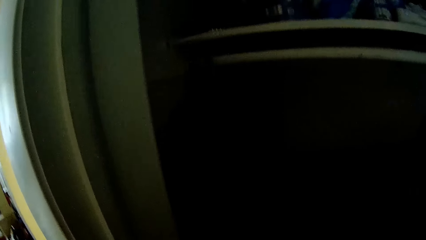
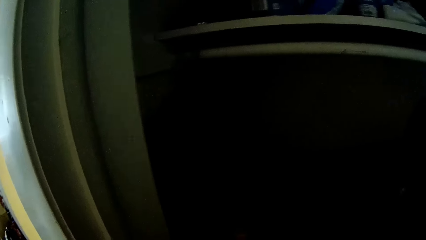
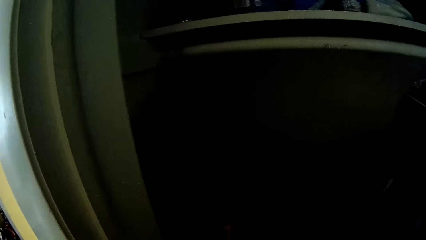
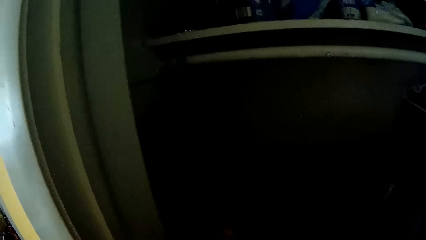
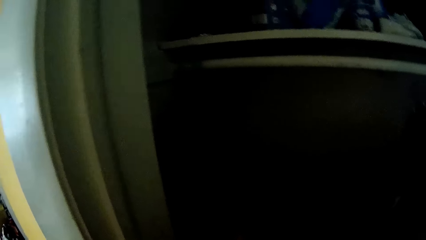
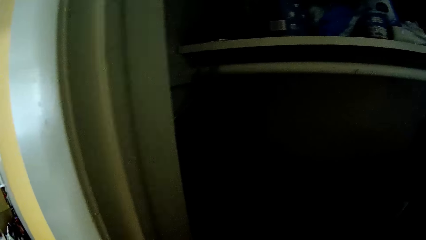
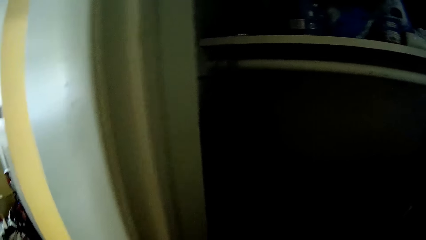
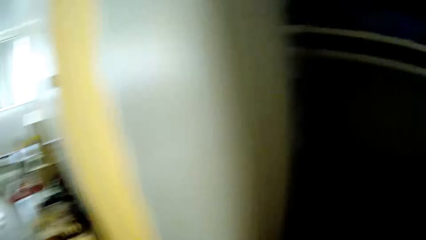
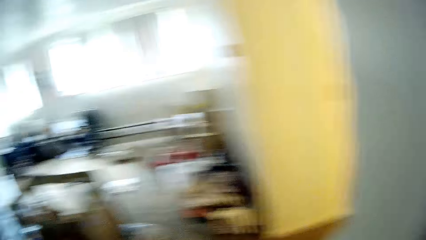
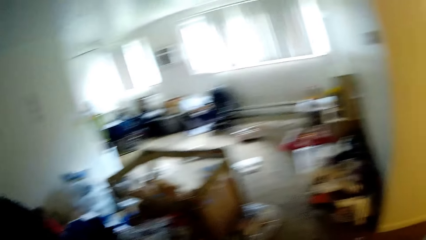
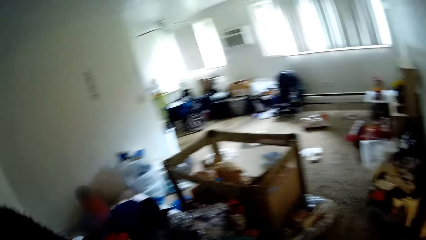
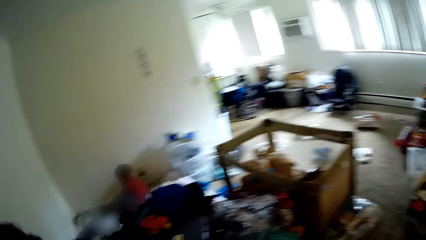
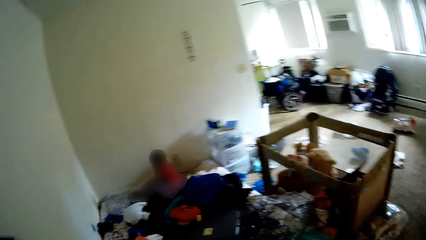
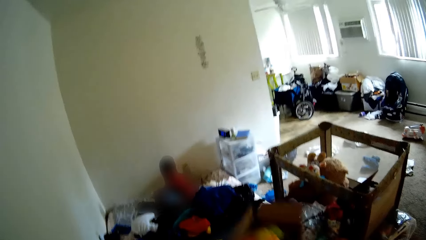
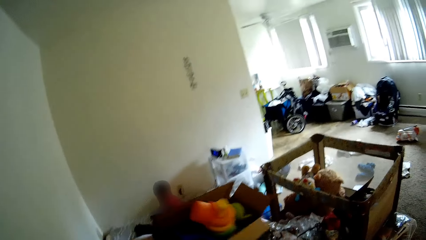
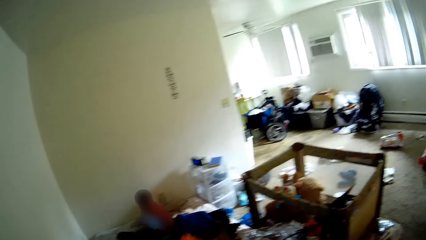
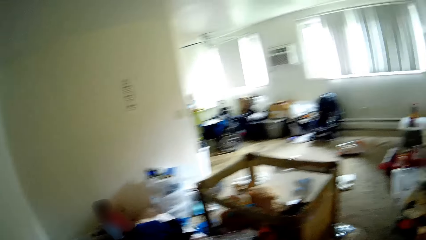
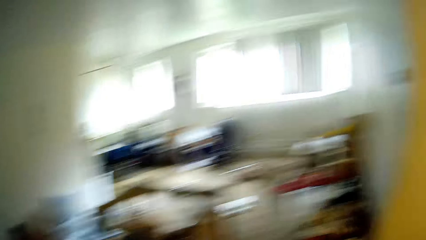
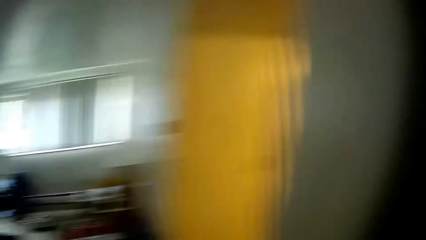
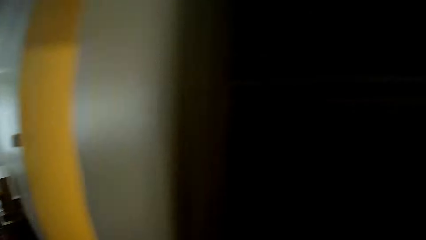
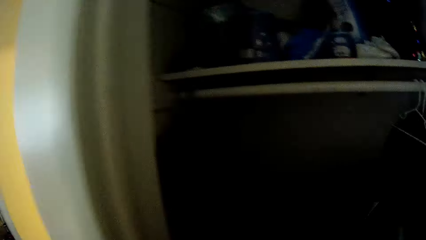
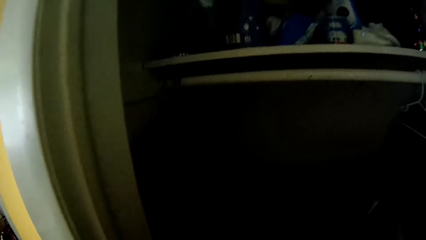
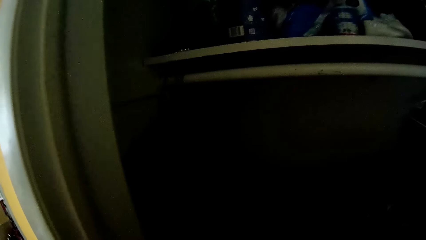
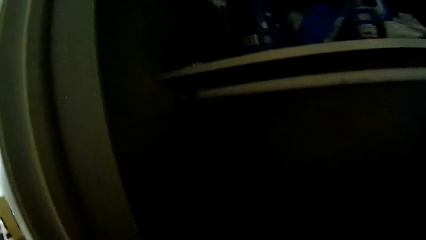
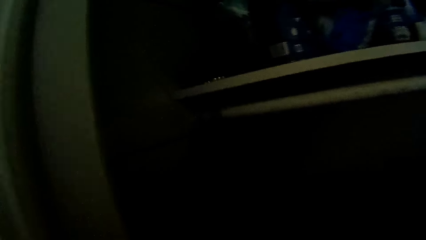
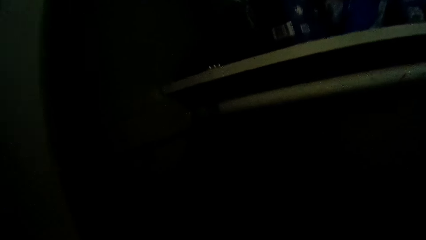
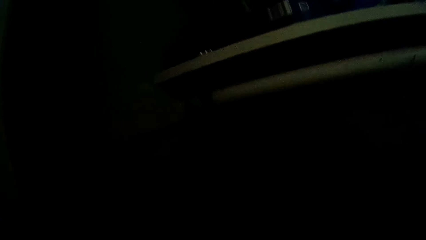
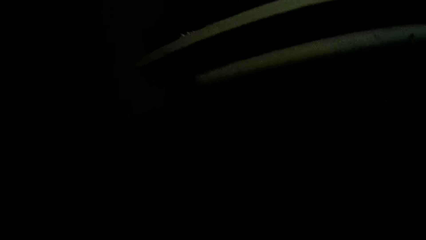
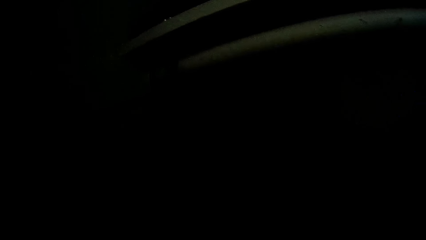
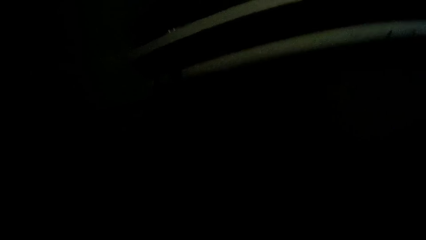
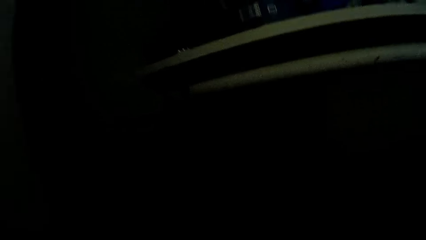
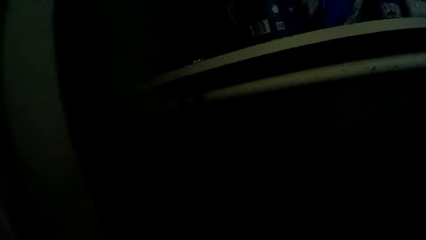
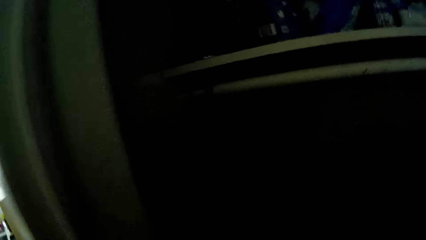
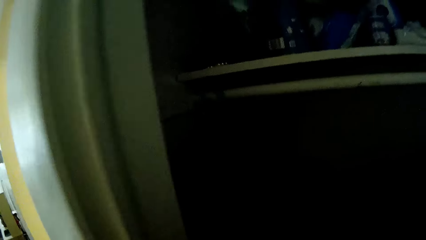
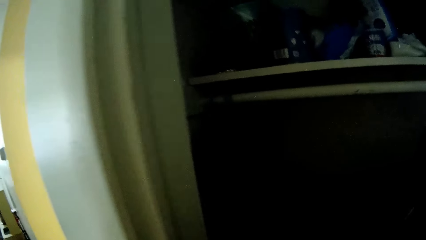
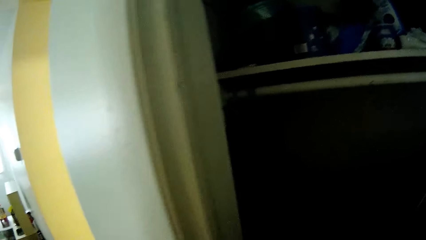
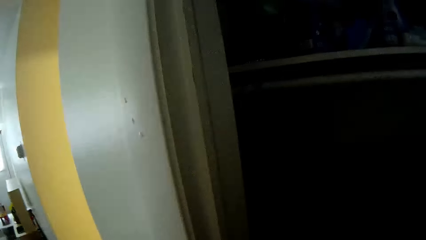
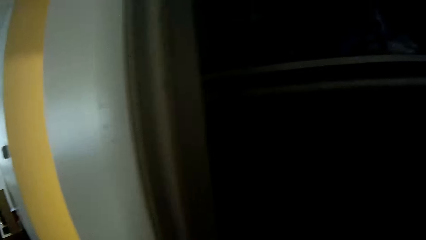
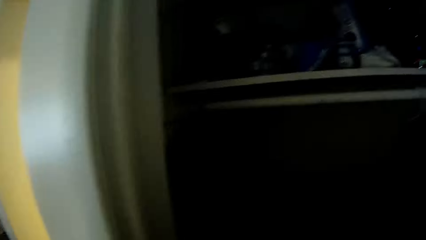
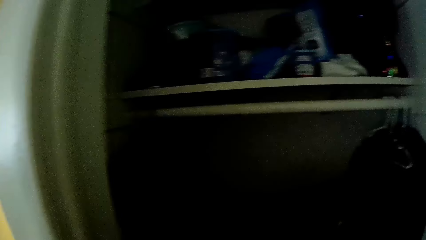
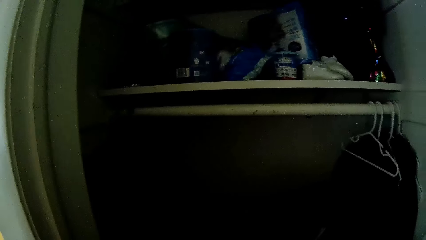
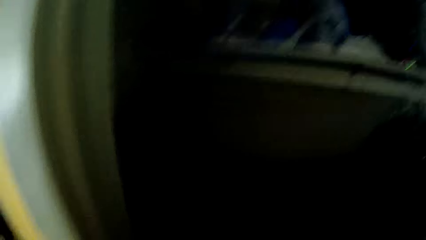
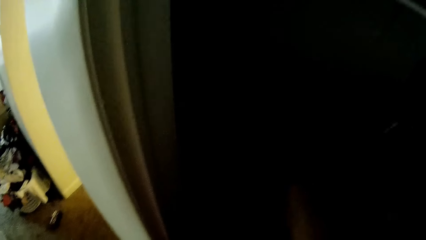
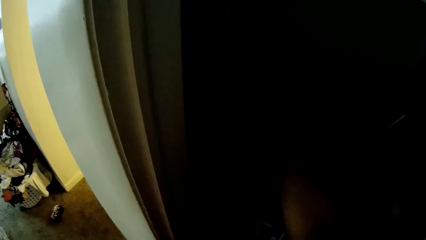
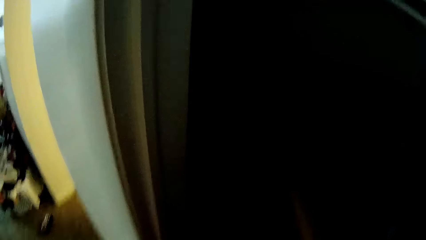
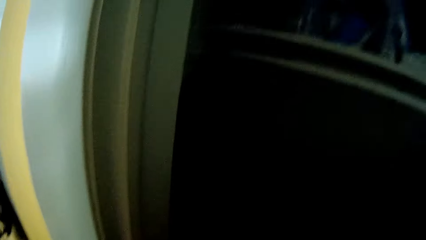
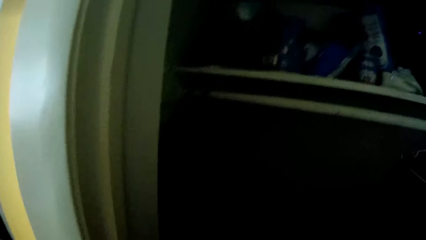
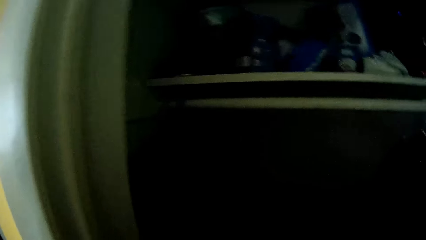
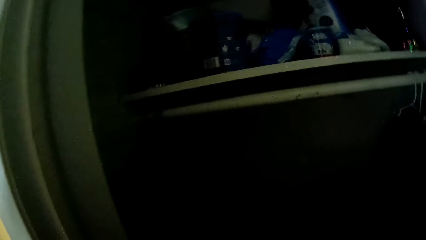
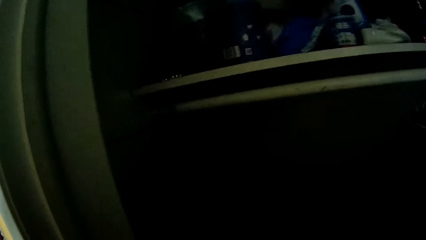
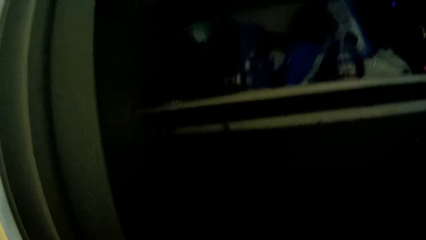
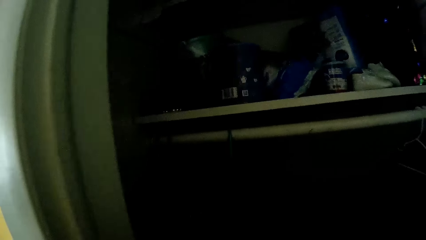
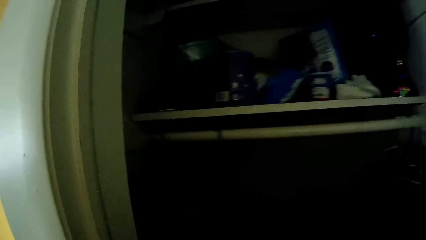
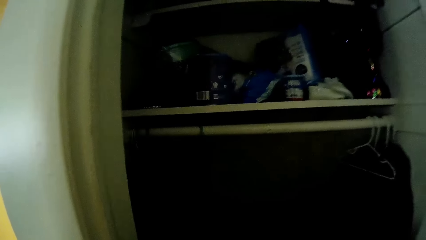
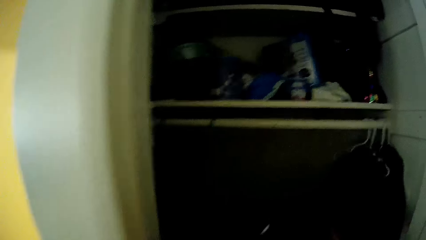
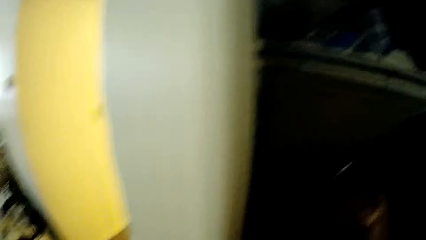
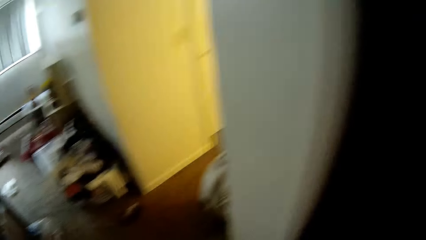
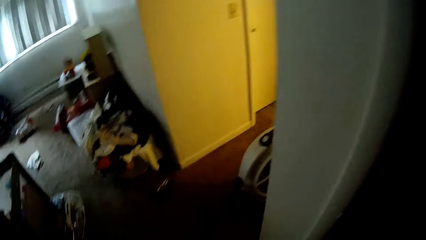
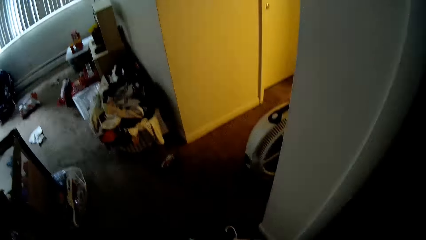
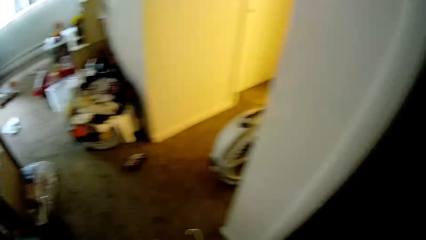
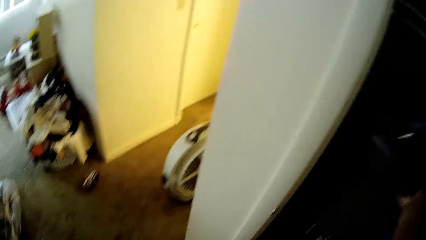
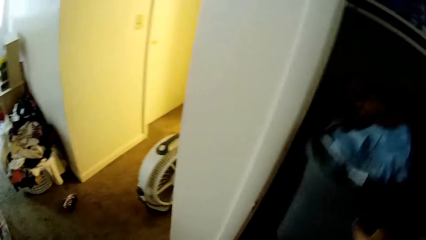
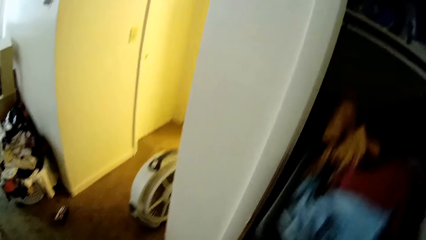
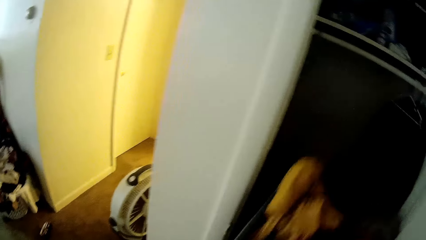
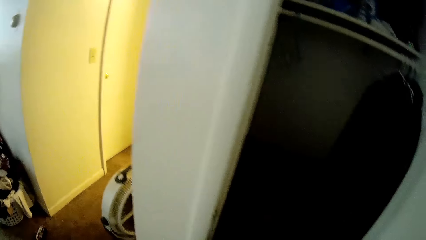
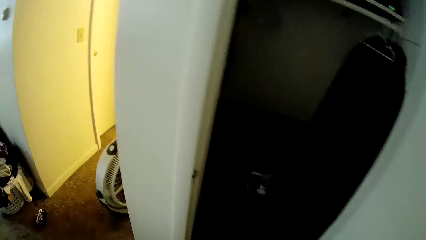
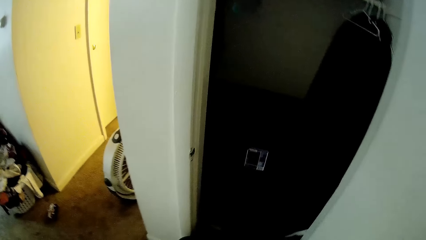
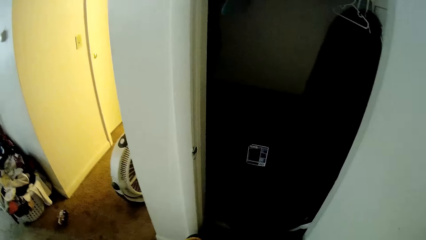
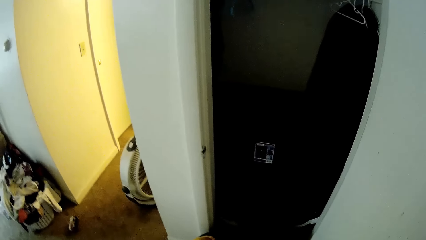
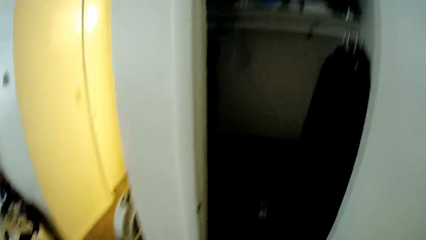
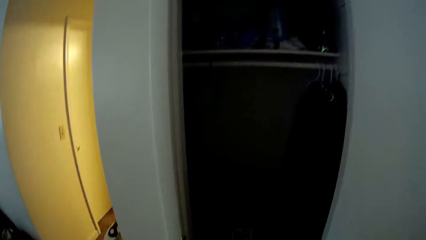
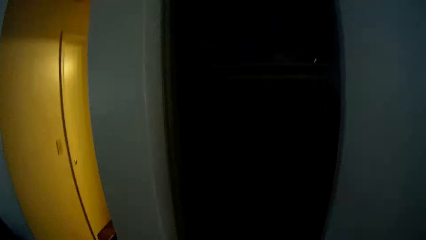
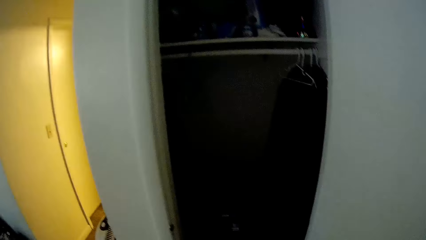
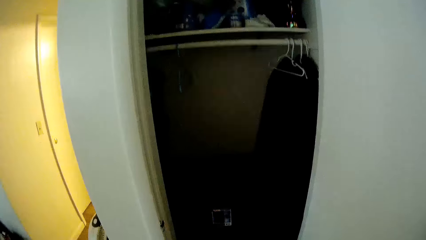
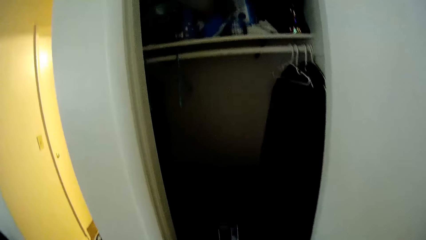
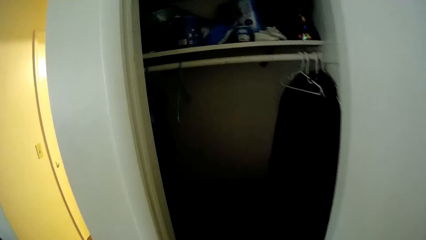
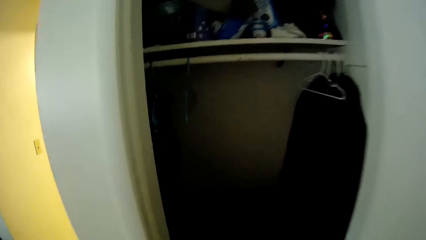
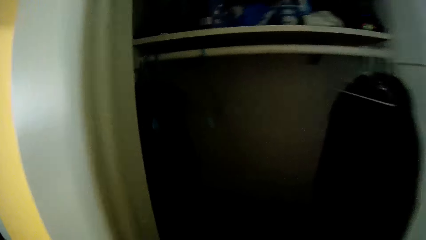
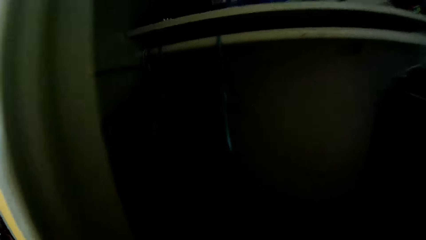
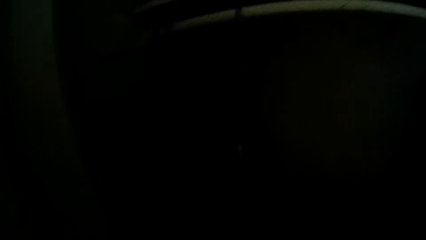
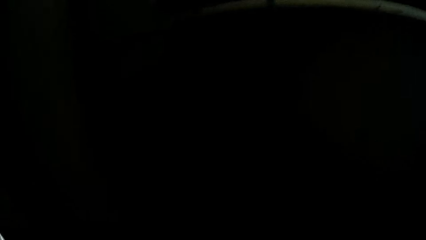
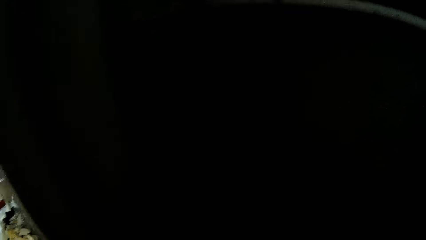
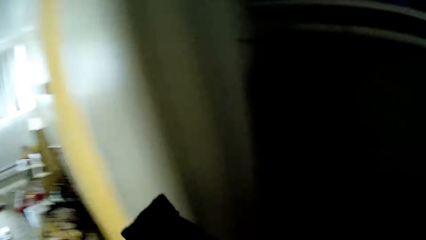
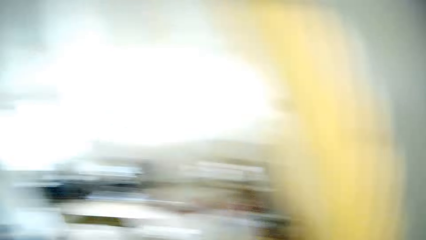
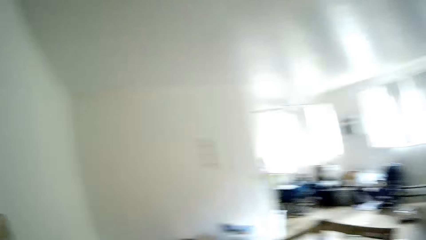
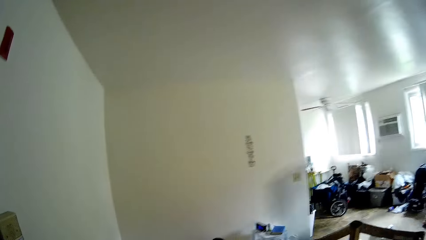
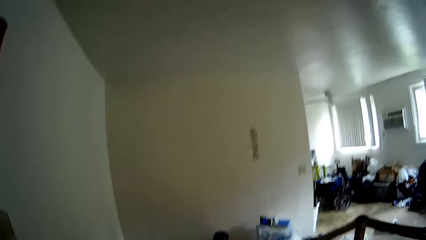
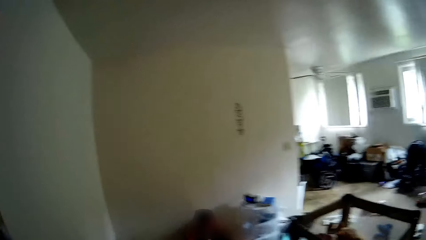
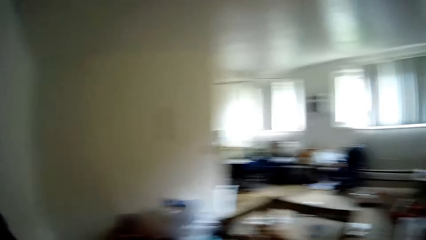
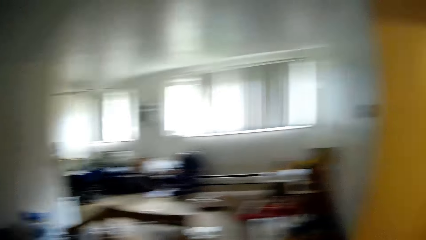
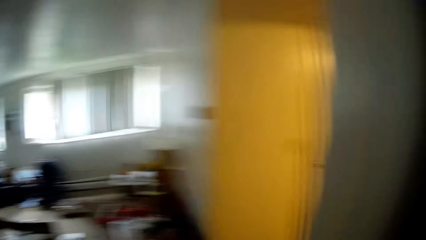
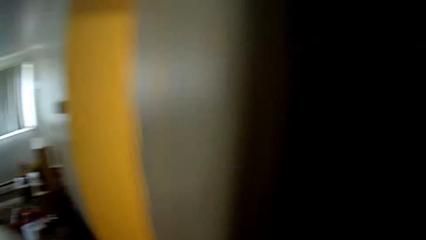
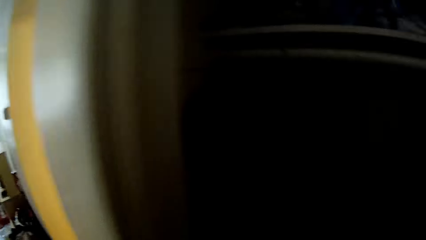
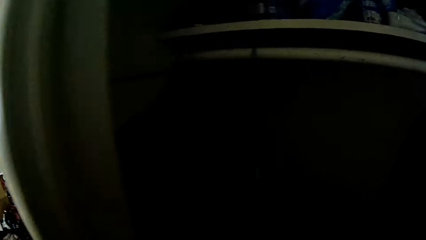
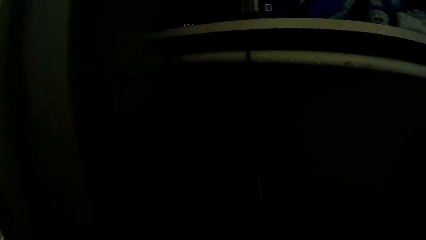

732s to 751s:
The camera wearer drops a box on the bed with her right hand. She picks cloths from the cabinet. She brings out a box from the wardrobe with her right hand. She throws a cloth or shoe on the bed with her right hand.
